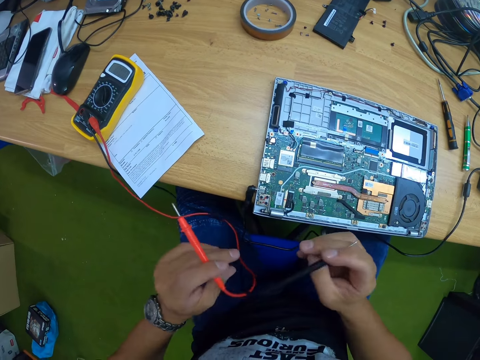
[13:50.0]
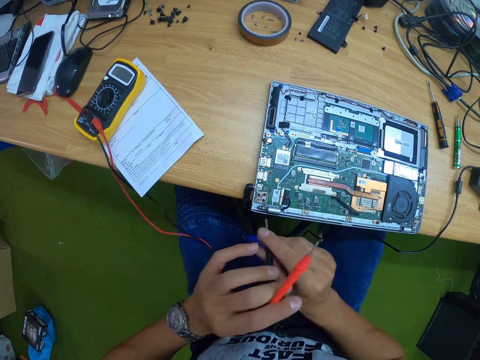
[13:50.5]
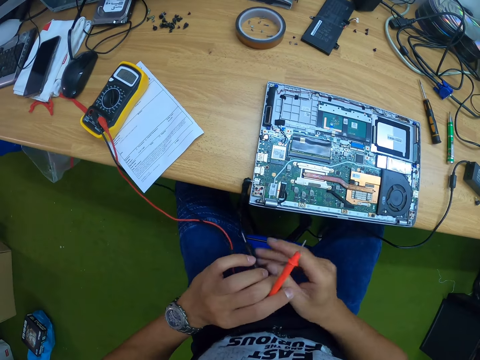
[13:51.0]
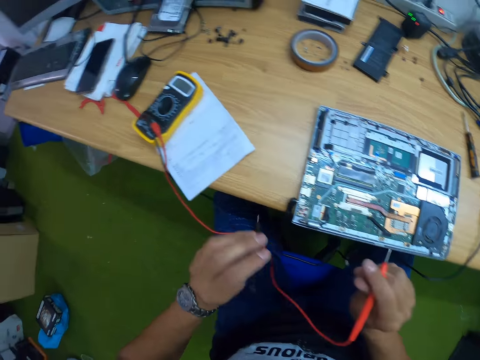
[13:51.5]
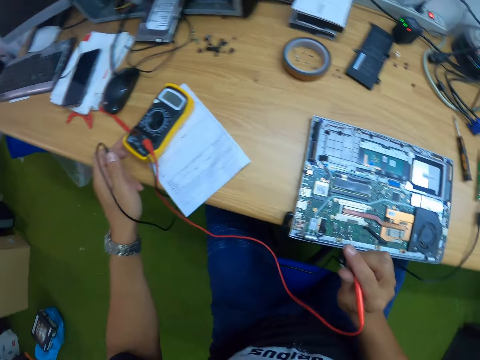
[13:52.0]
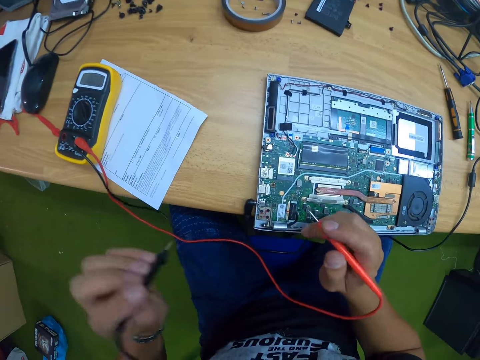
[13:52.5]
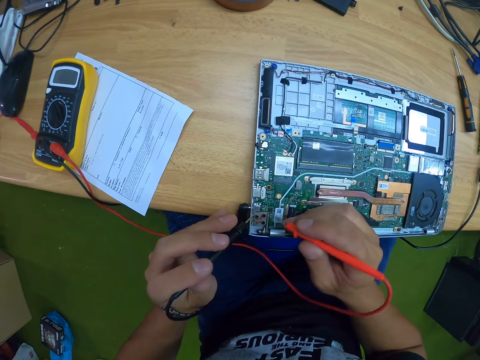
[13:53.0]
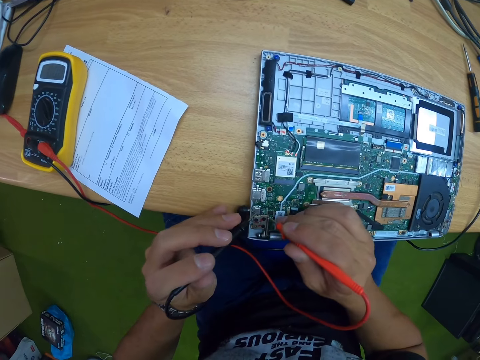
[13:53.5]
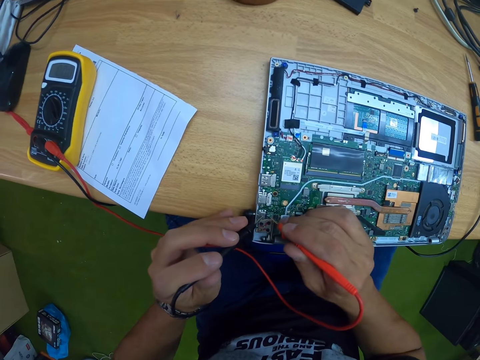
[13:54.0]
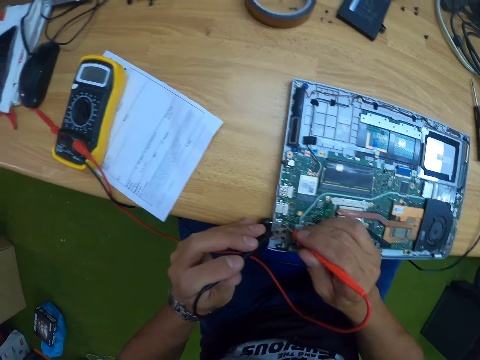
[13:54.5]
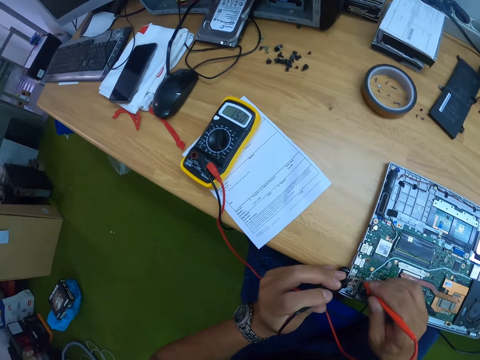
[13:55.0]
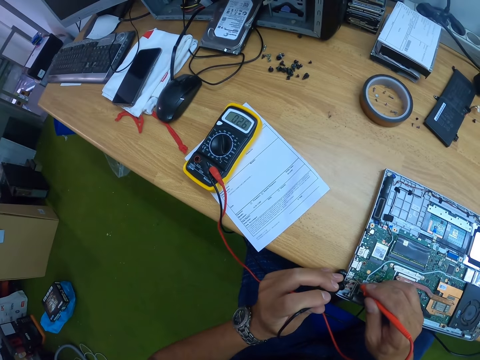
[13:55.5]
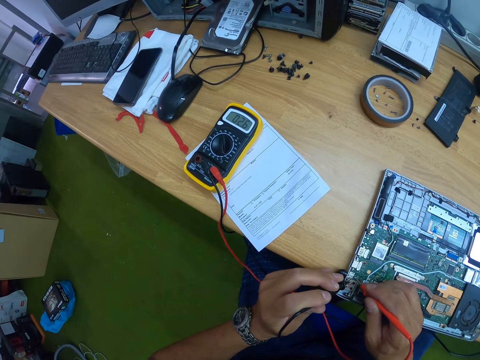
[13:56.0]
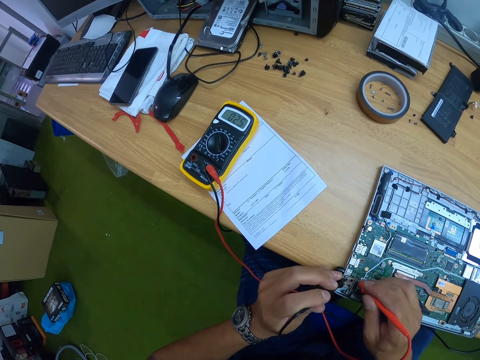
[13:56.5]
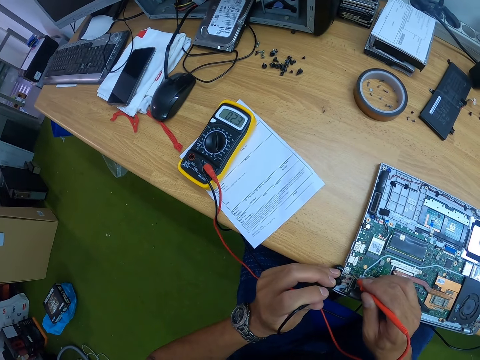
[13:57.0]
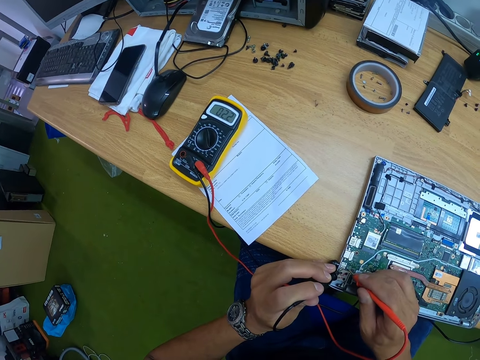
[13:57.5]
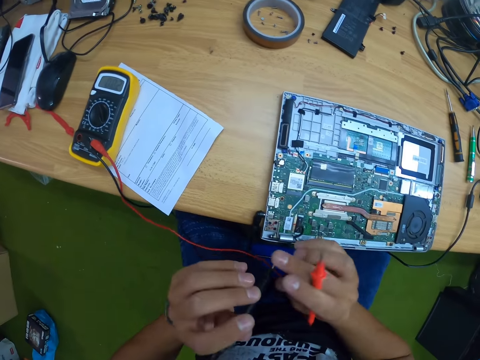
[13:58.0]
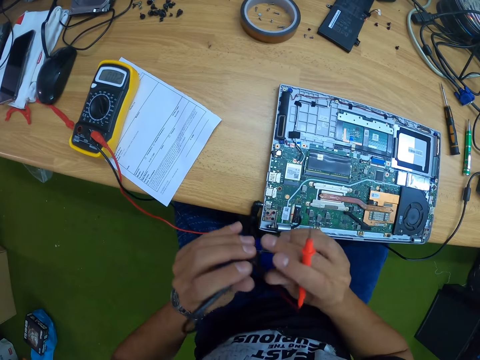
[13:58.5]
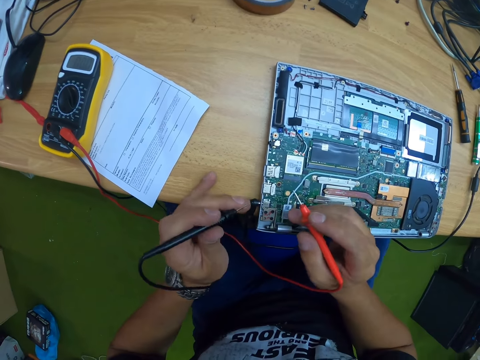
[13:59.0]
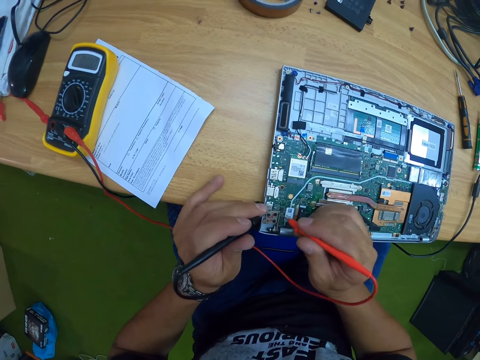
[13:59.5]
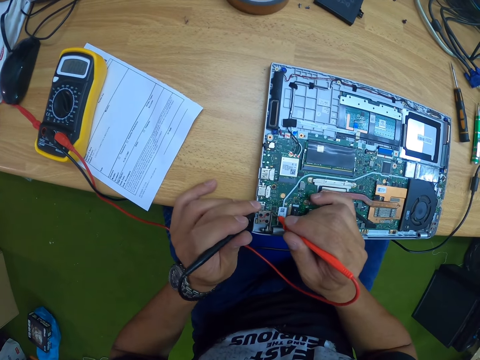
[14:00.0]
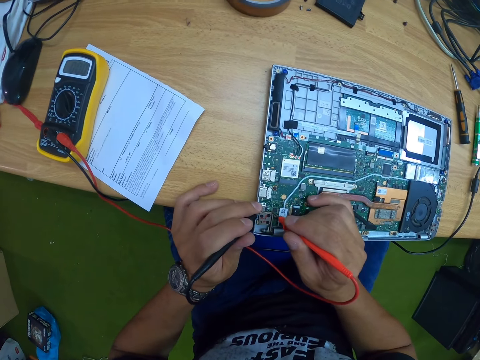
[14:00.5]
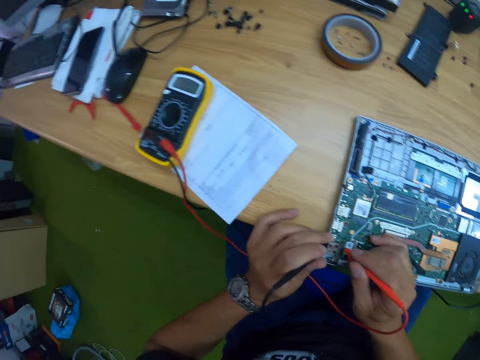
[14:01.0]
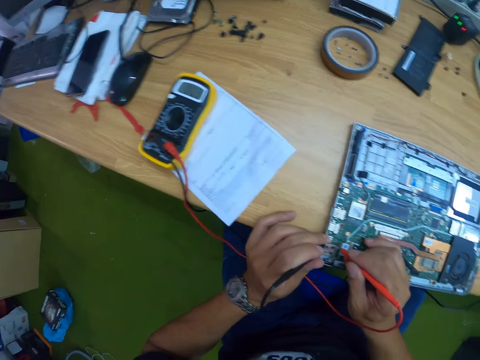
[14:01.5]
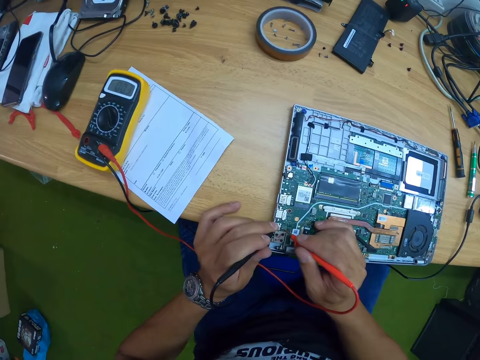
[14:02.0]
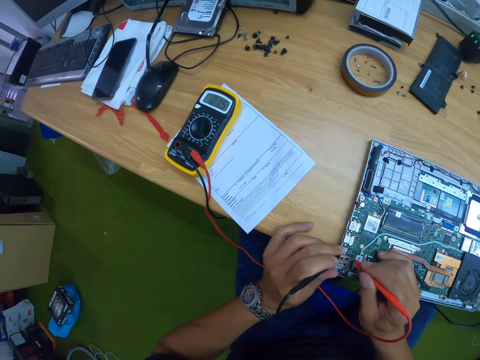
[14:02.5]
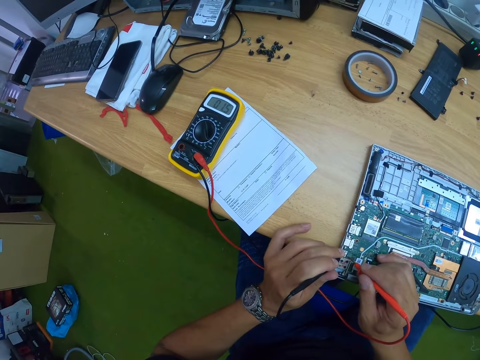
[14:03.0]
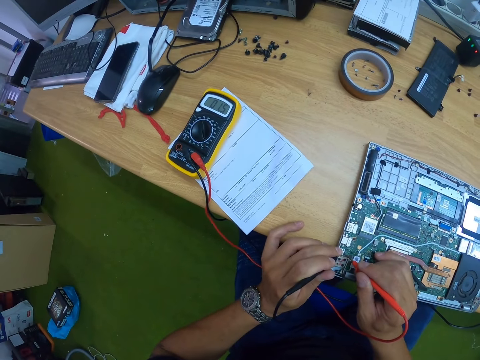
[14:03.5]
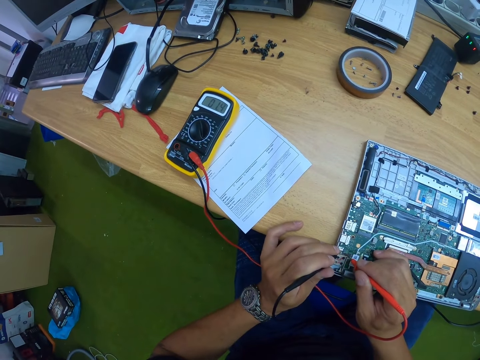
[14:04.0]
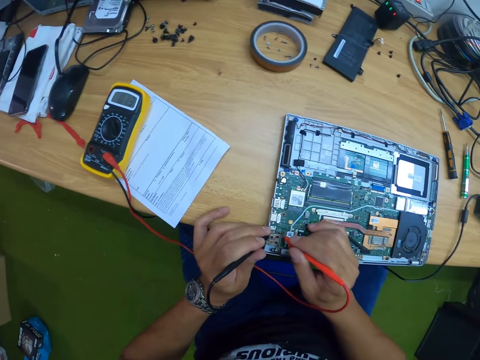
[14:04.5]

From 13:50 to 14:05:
The camera wearer repositions the multimeter on the table with his left hand. He tests the laptop's motherboard with the multimeter's test probes in his hands. He adjusts the multimeter's test probes in his hands. He tests the laptop's motherboard with the multimeter's test probes in his hands.

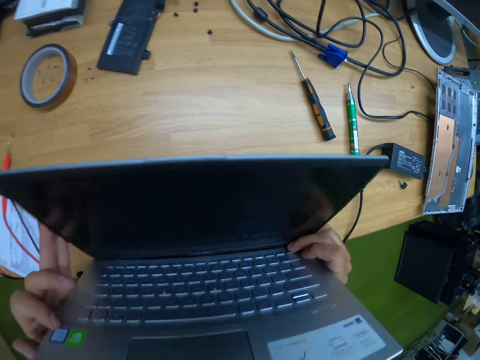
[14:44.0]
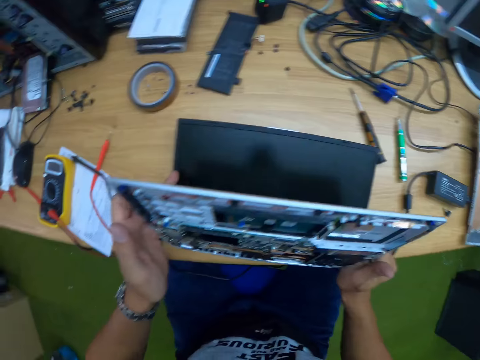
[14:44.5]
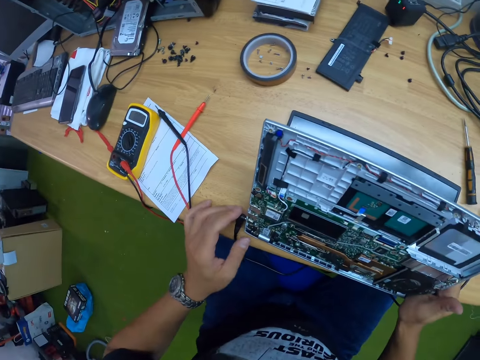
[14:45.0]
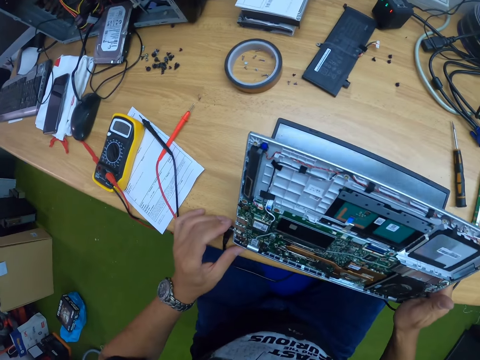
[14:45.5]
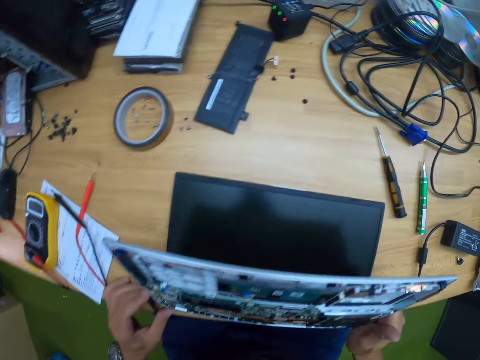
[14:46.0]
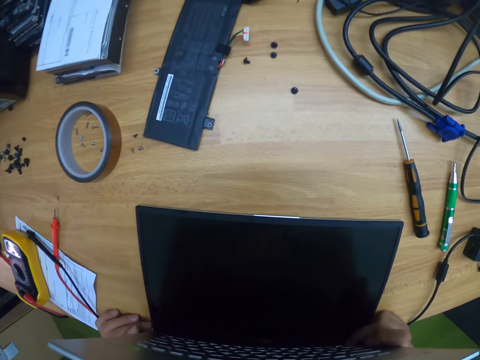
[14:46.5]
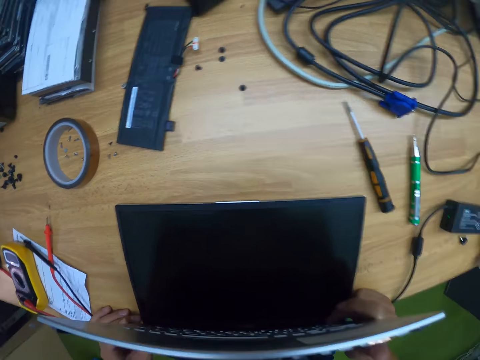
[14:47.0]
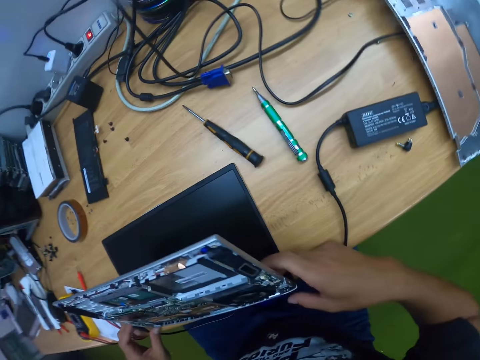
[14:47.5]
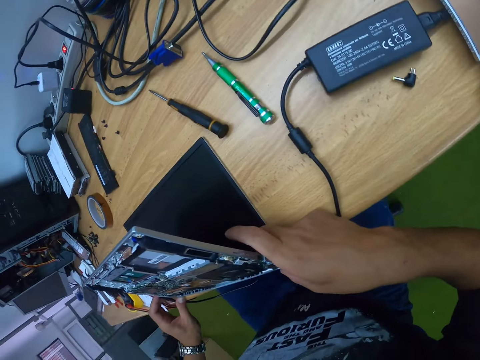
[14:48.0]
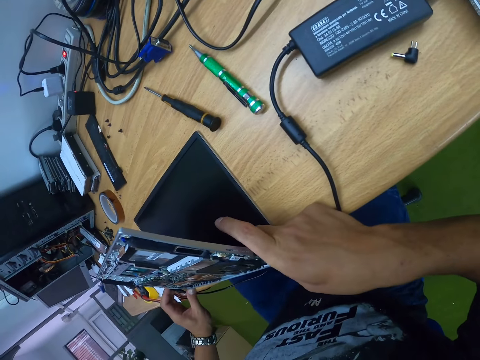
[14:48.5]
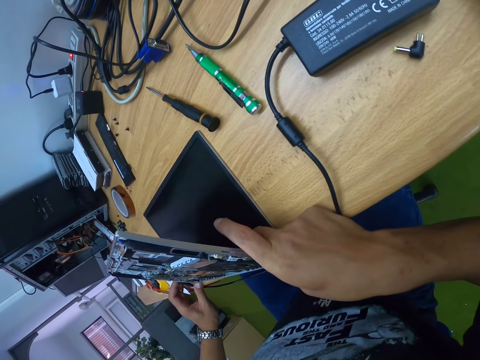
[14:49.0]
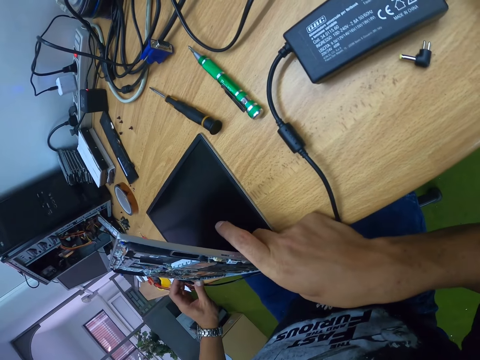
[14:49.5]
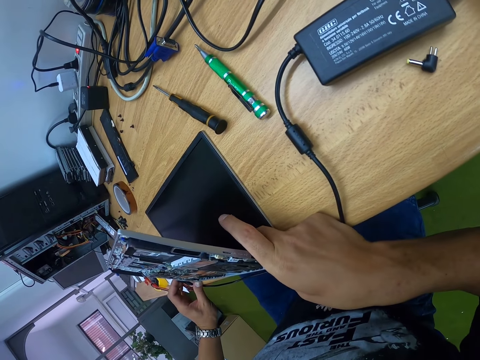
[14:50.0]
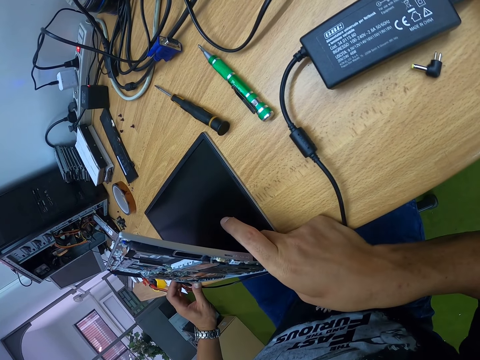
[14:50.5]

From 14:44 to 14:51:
The camera wearer holds the laptop with both hands. He examines the laptop in his hands.

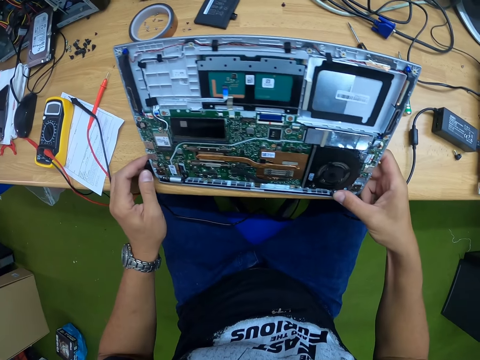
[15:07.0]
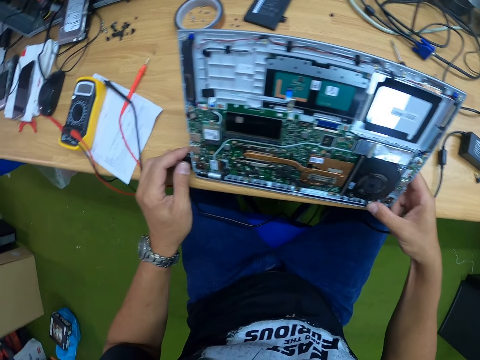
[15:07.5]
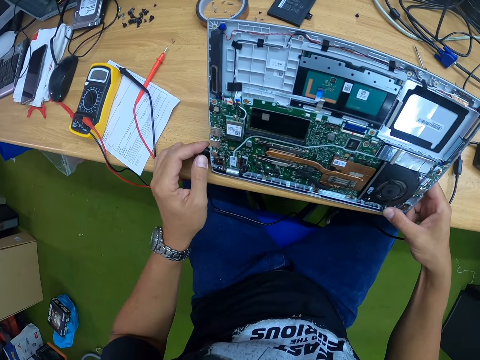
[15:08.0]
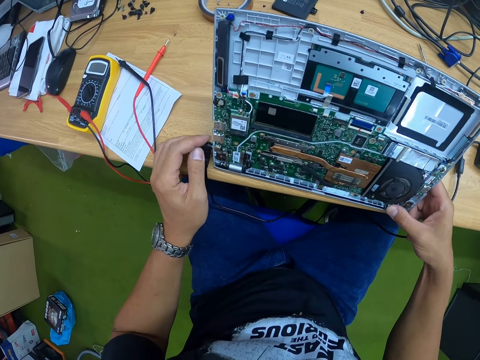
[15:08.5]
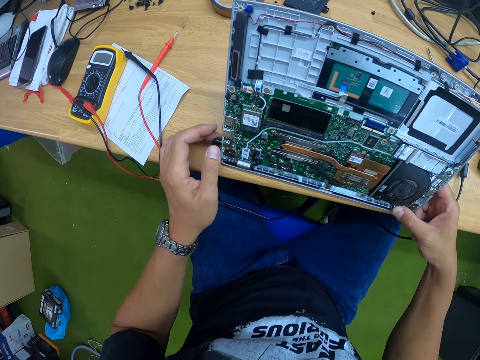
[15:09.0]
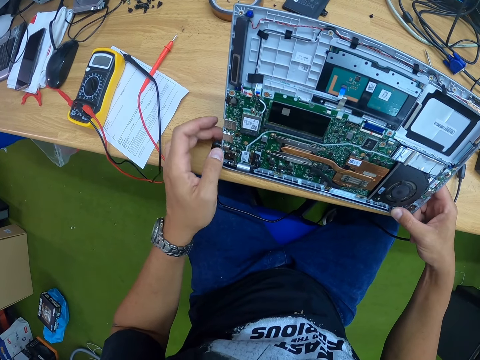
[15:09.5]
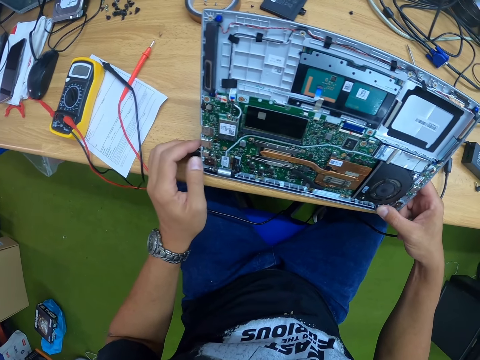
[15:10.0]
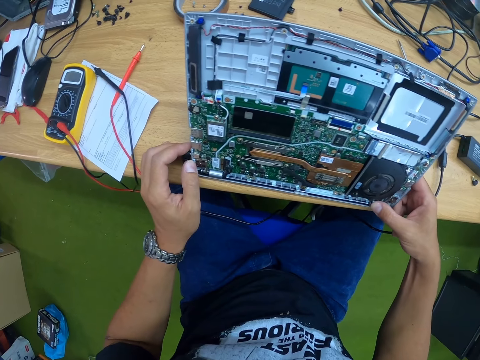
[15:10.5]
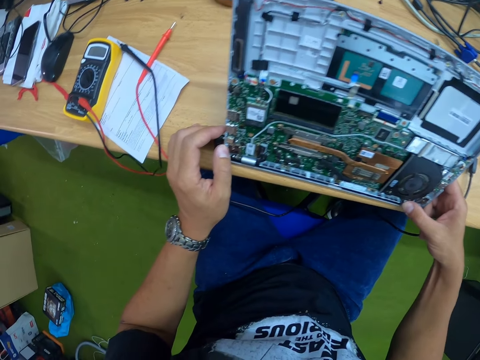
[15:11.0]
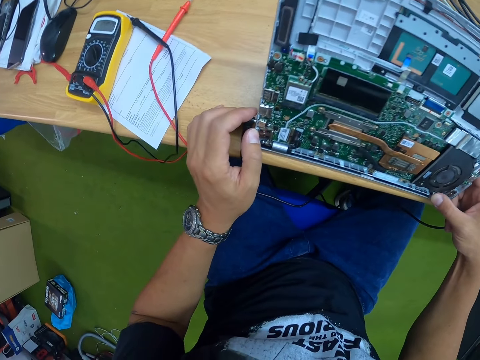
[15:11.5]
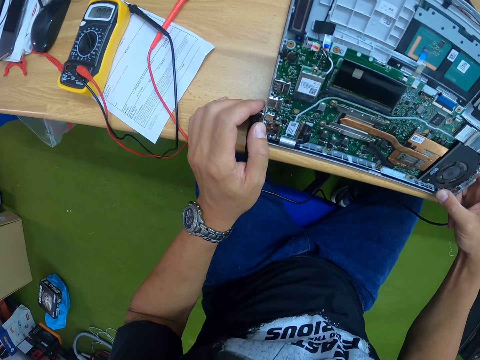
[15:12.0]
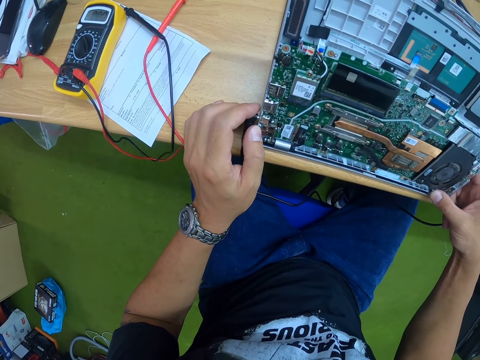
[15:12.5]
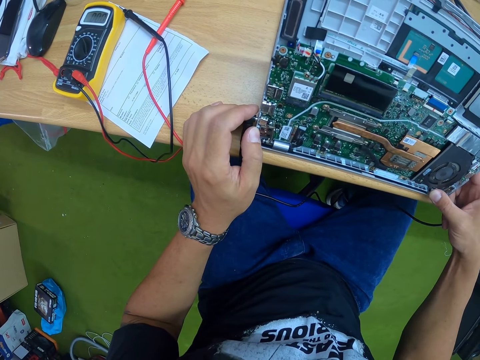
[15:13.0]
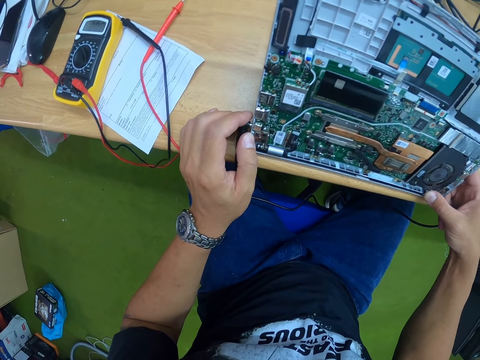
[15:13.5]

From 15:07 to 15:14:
The camera wearer holds the charger.
